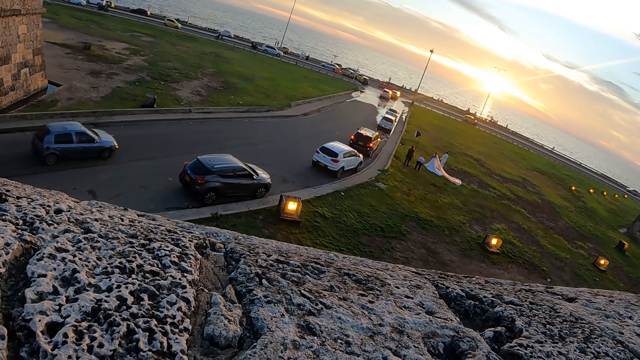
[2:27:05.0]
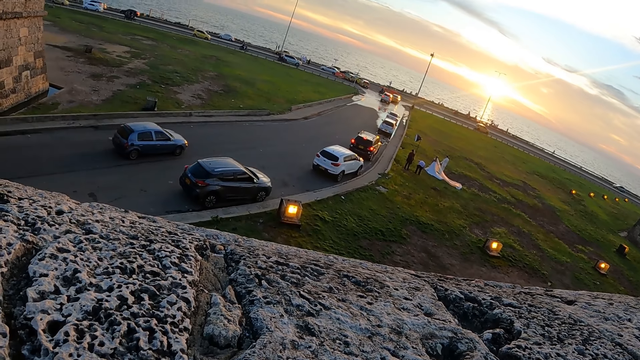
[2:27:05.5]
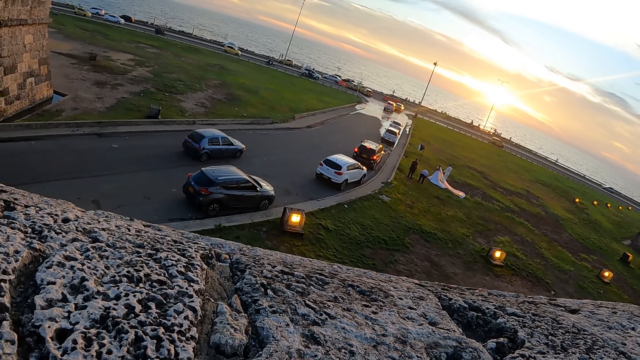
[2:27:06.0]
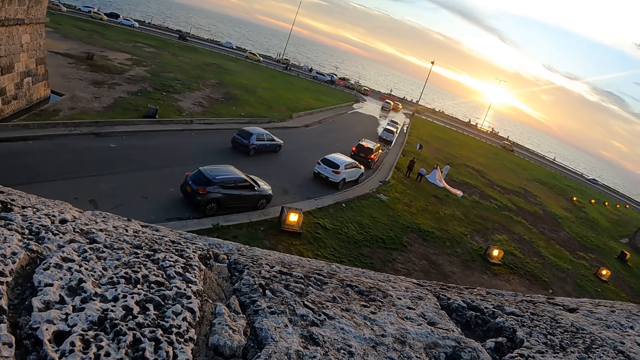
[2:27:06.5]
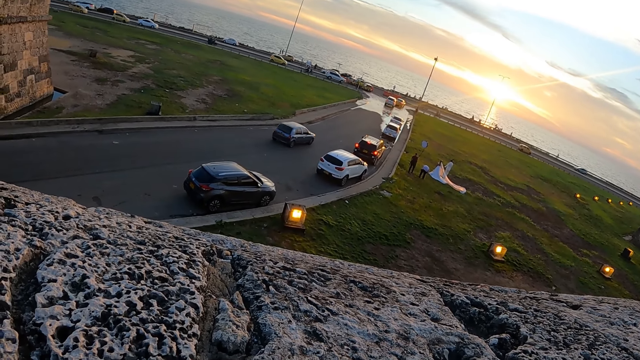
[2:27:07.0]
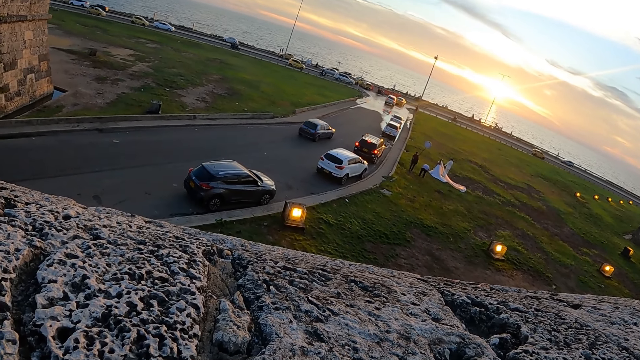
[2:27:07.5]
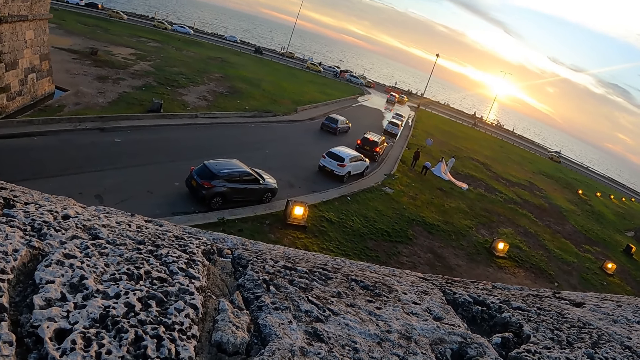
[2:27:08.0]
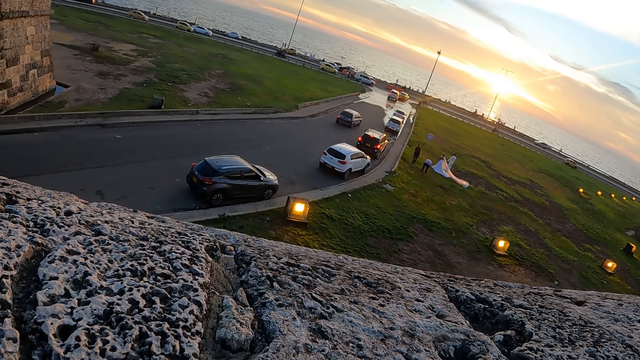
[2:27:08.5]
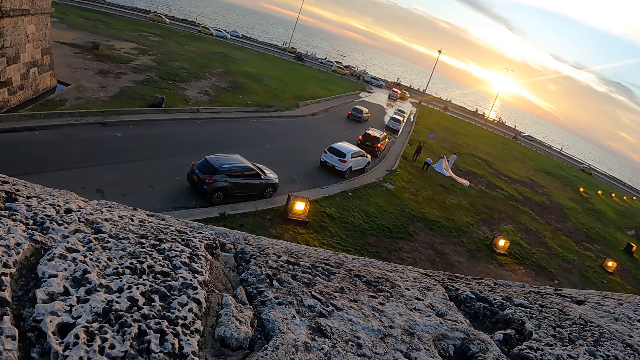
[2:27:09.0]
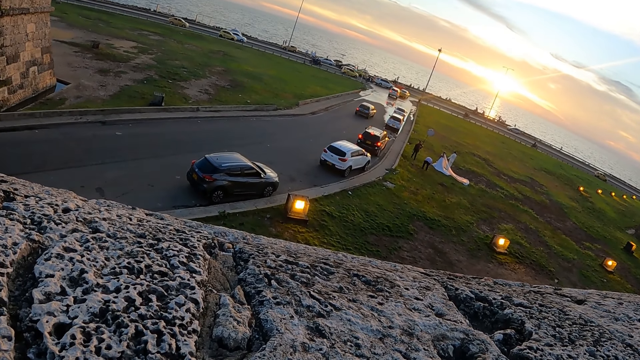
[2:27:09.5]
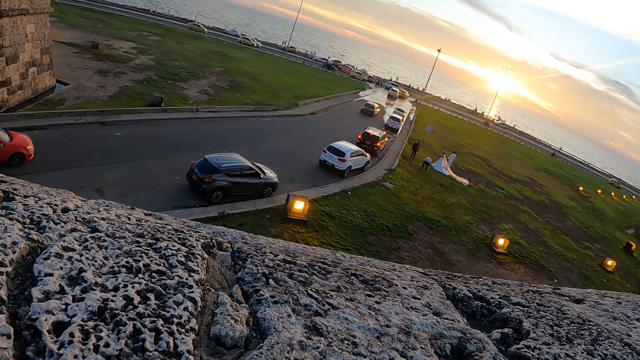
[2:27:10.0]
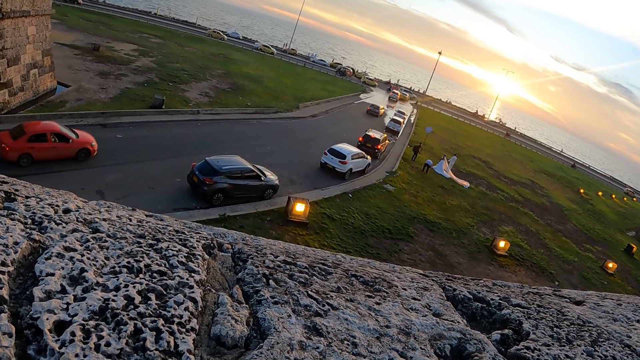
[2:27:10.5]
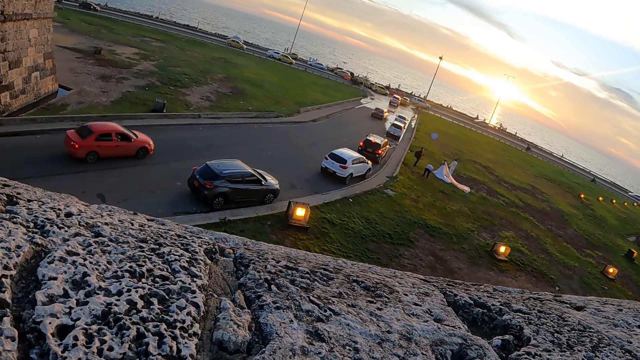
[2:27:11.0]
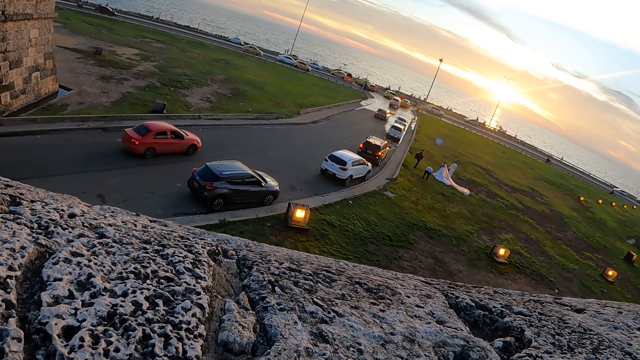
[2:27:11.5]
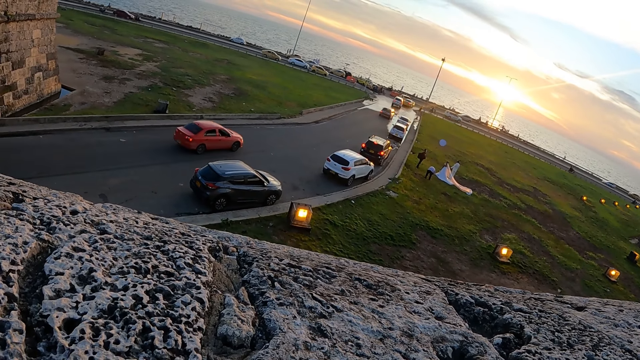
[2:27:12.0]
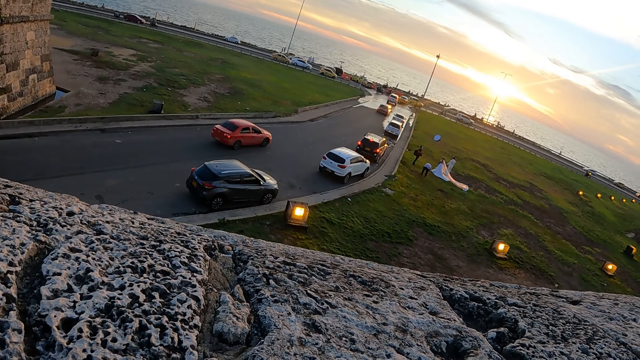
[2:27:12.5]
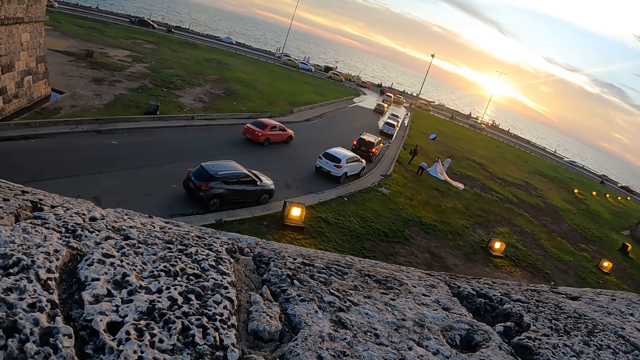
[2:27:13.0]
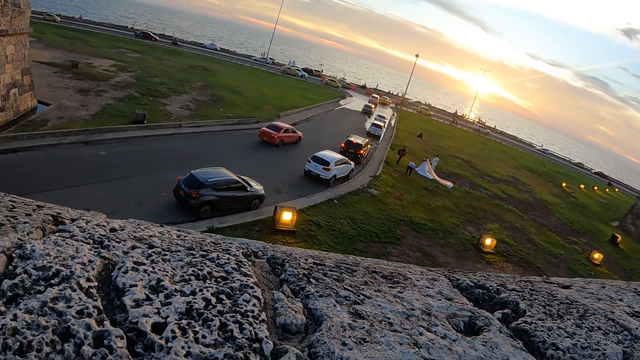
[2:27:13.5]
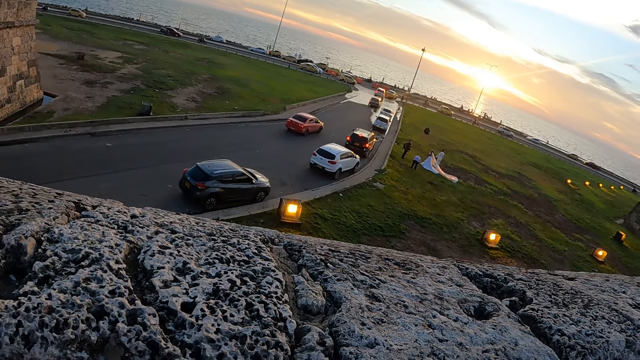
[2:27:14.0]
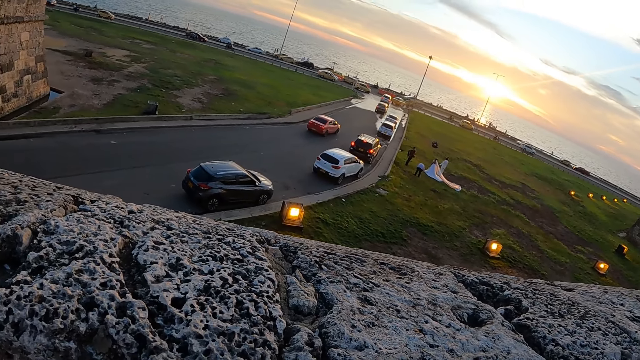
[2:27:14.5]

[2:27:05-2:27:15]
A person with a photography reflector.

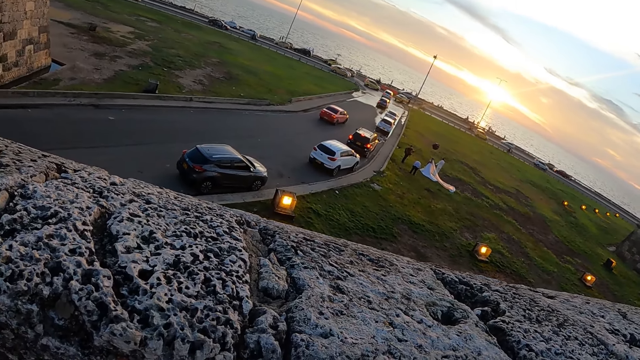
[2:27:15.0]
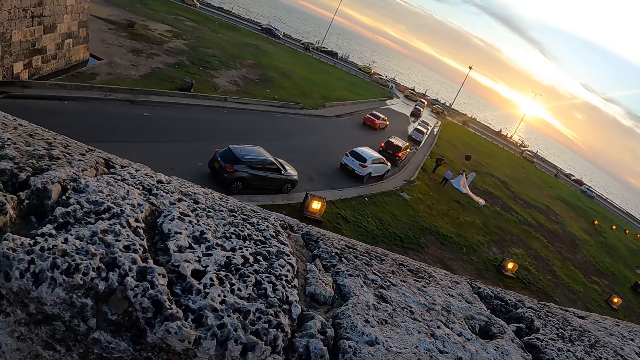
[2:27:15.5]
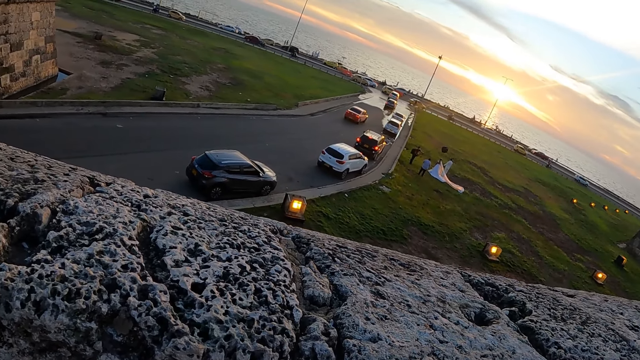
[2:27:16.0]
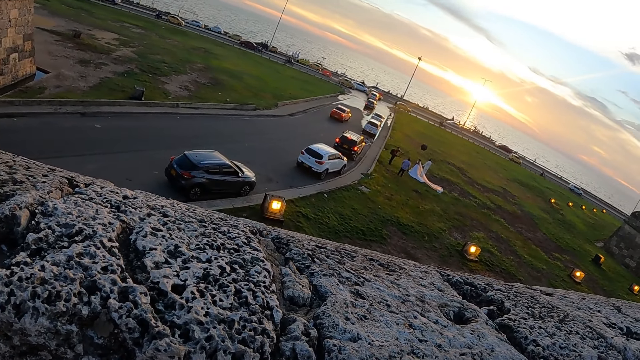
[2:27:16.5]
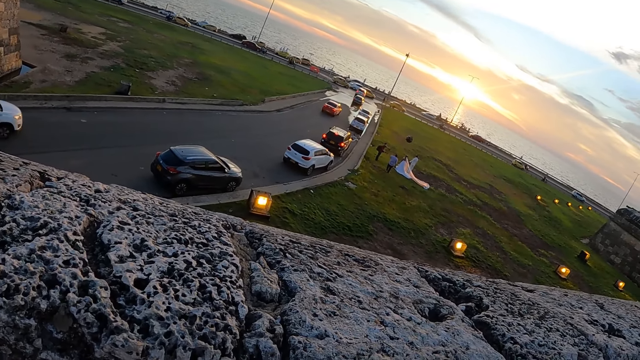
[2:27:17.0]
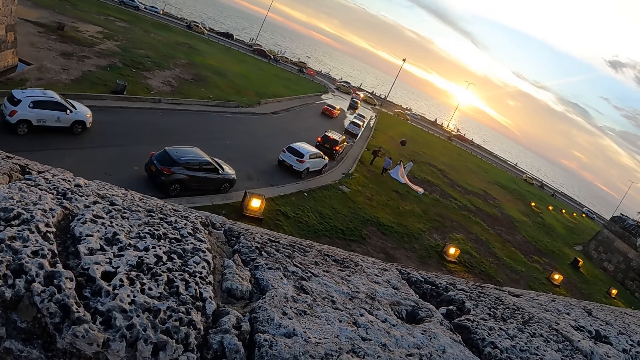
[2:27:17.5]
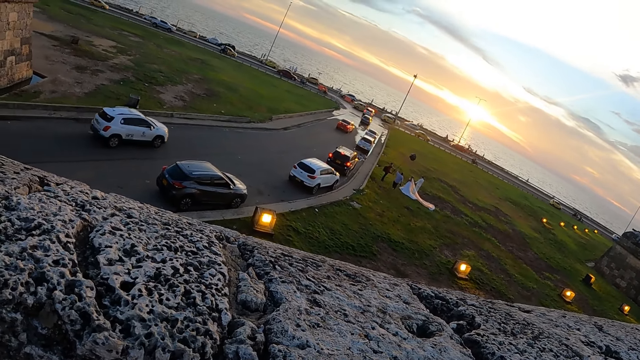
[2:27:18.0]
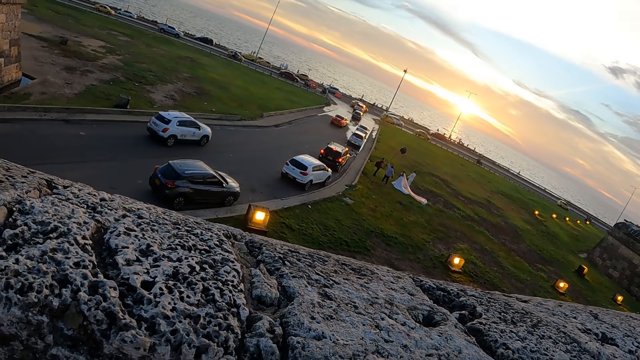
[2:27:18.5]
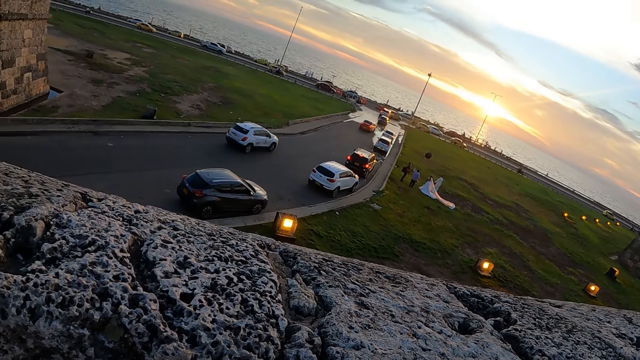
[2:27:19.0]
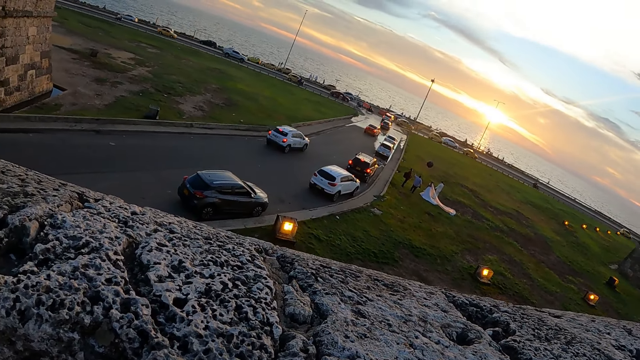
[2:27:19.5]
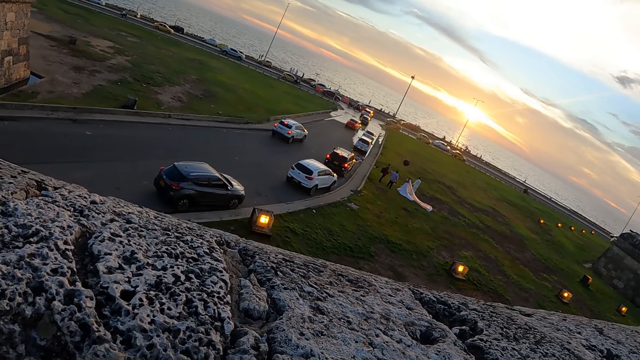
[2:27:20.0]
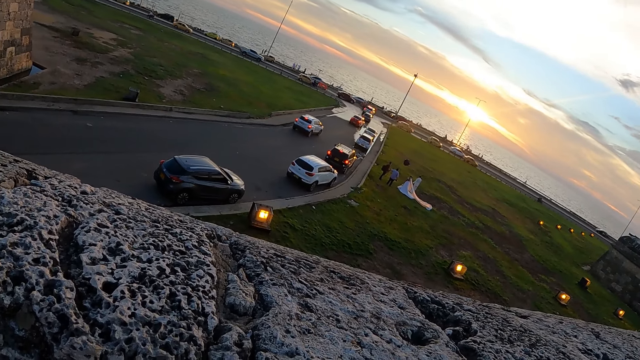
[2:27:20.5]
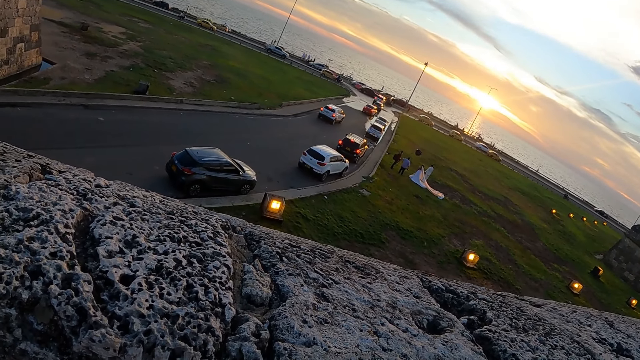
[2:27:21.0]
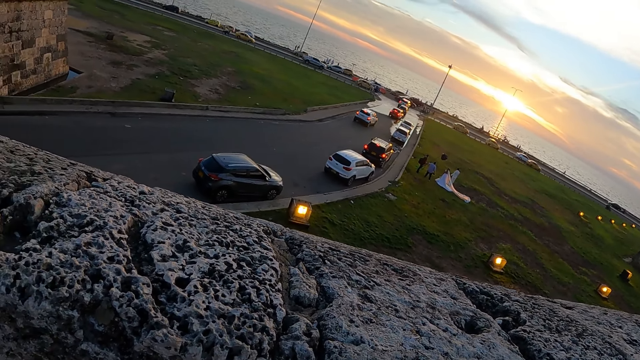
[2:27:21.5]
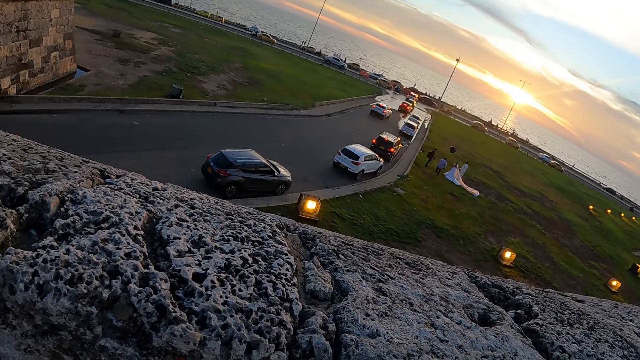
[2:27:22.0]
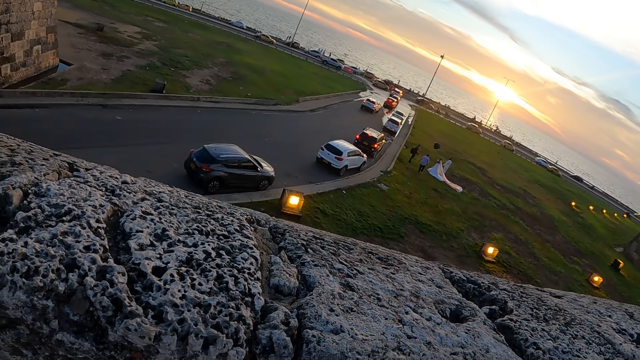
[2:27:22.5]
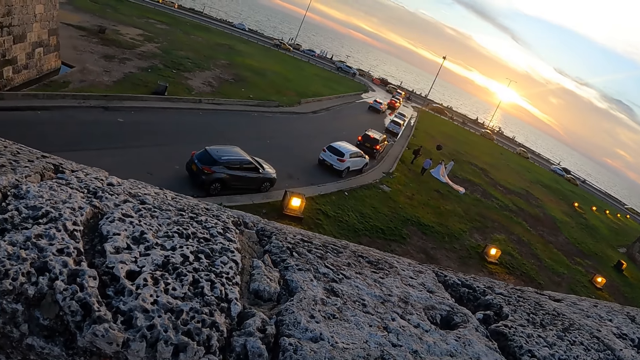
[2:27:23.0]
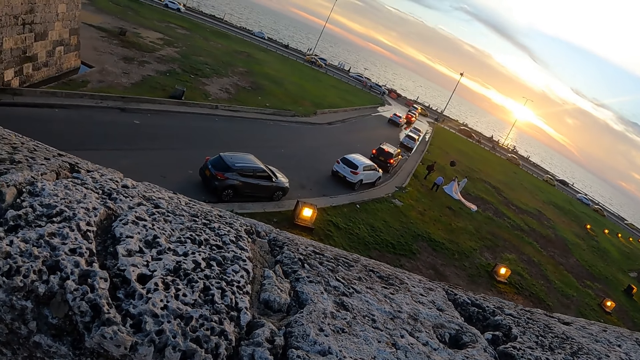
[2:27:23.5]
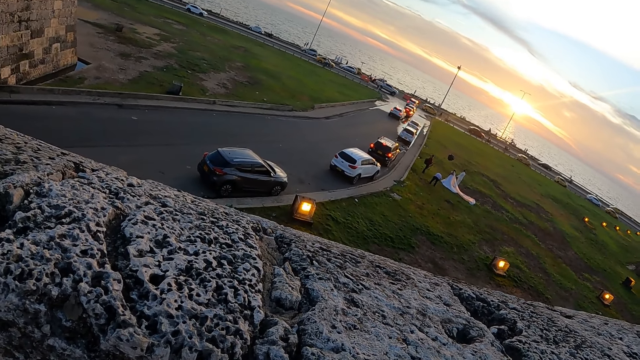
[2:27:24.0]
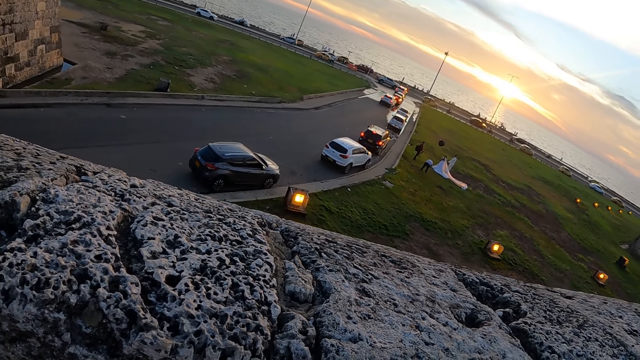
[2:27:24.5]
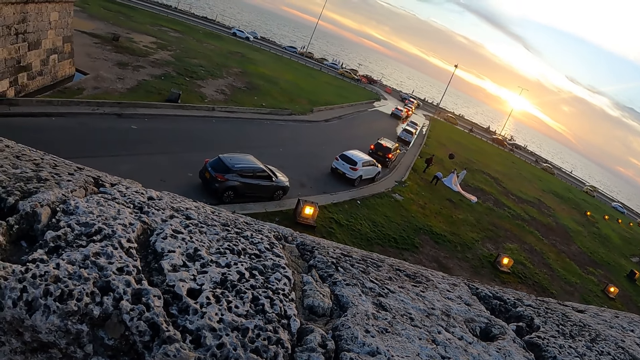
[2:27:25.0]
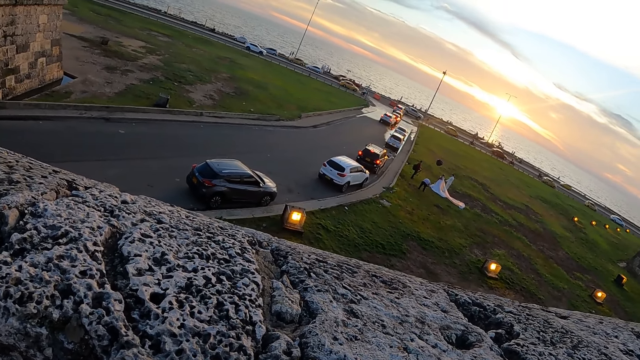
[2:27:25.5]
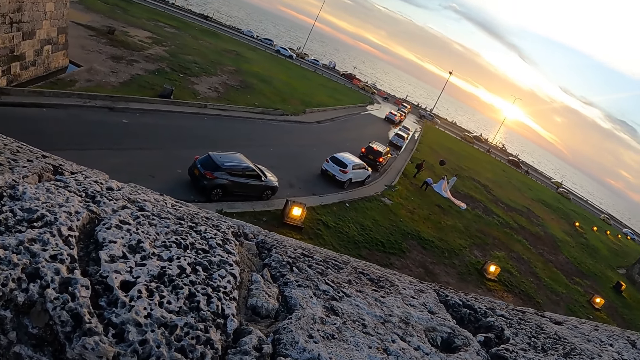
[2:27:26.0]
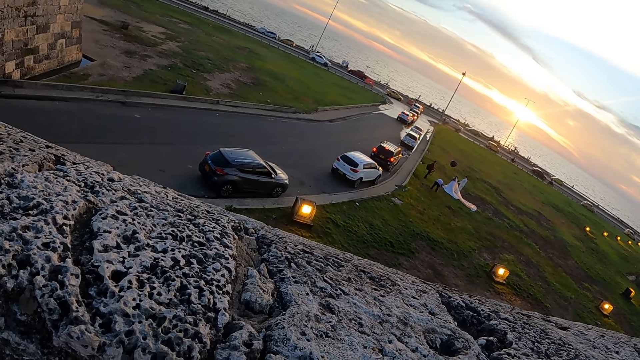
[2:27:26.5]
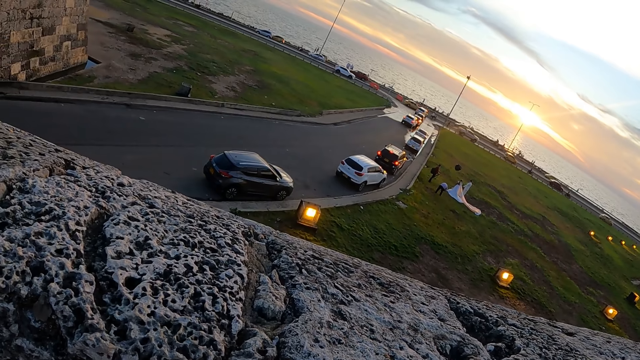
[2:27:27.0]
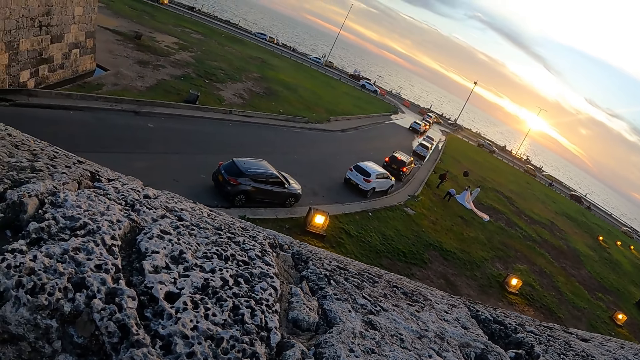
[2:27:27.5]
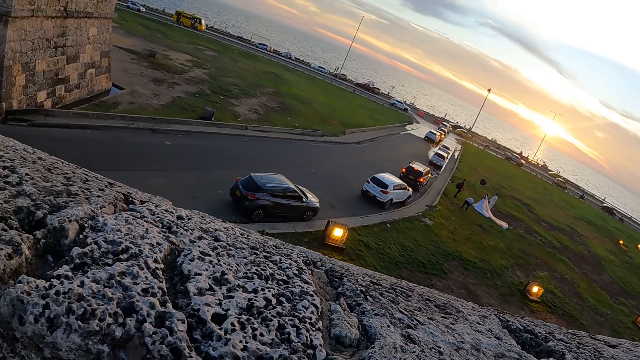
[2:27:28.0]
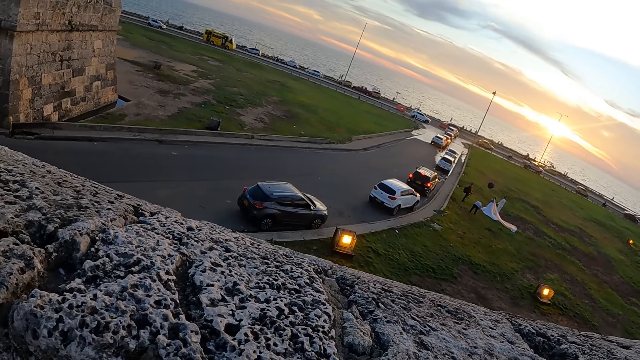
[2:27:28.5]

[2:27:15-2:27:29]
A person walks to another person. The first person bends to the grass.
